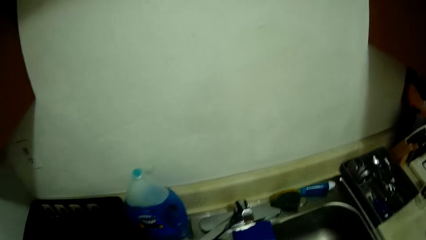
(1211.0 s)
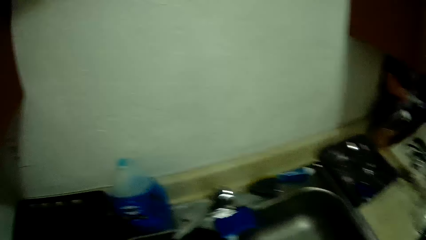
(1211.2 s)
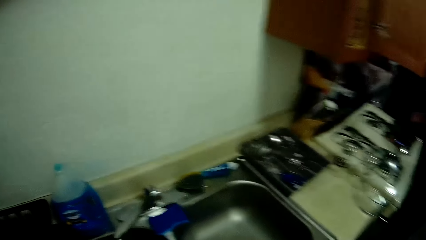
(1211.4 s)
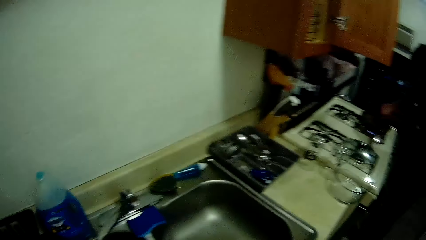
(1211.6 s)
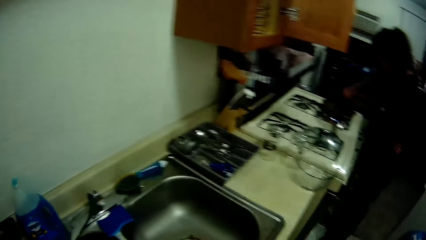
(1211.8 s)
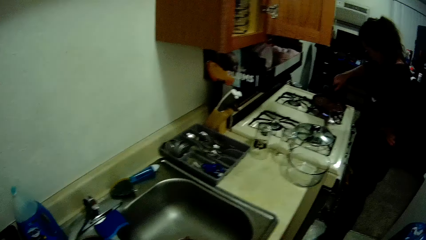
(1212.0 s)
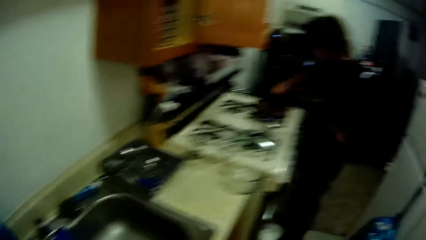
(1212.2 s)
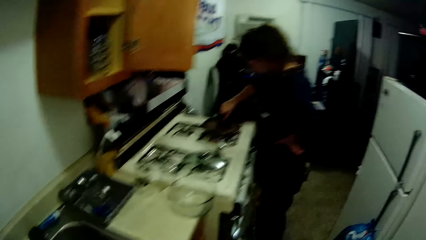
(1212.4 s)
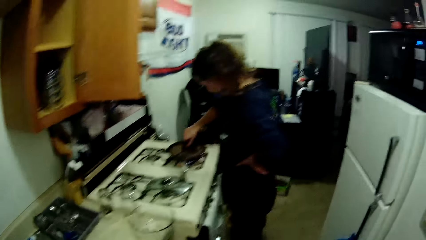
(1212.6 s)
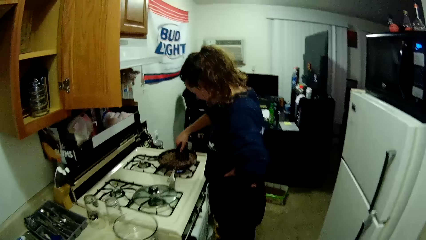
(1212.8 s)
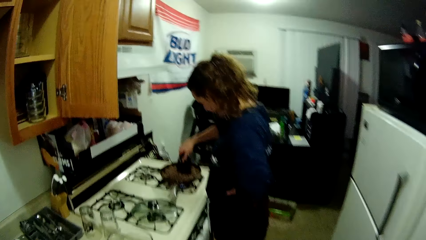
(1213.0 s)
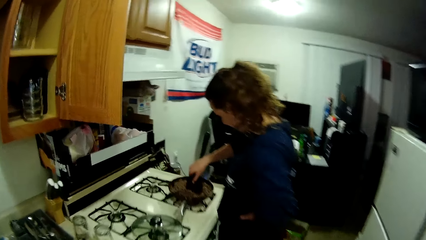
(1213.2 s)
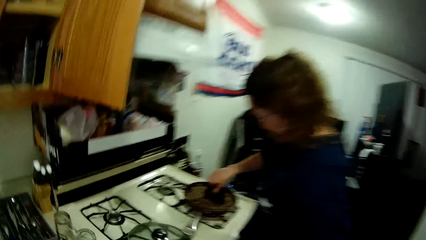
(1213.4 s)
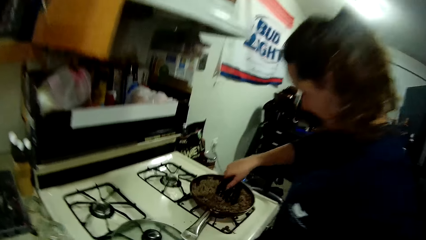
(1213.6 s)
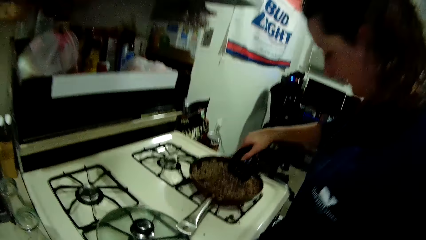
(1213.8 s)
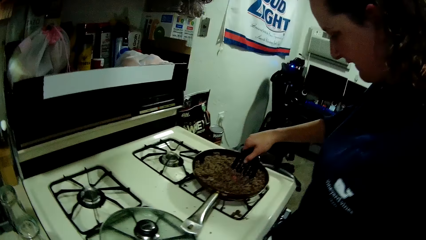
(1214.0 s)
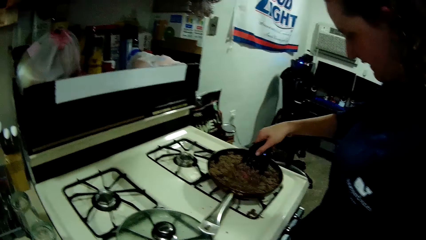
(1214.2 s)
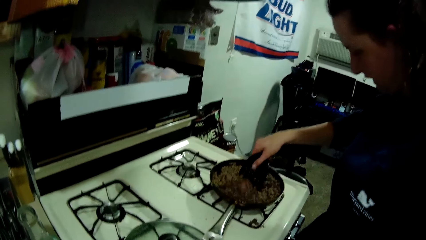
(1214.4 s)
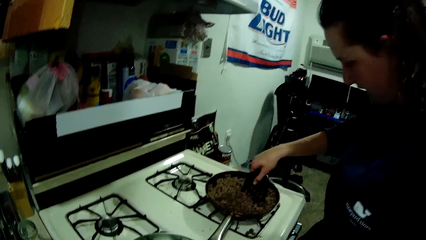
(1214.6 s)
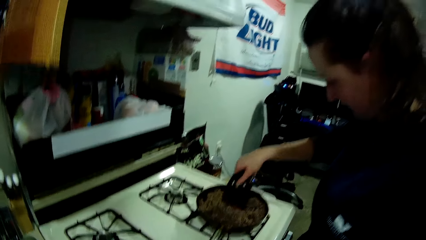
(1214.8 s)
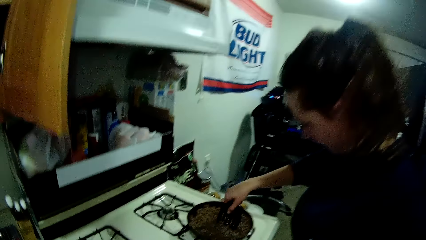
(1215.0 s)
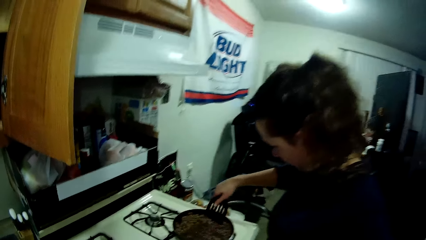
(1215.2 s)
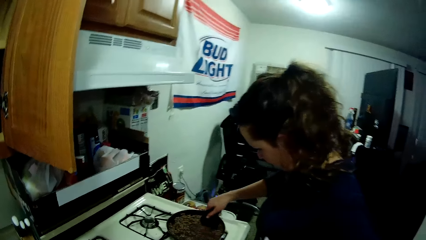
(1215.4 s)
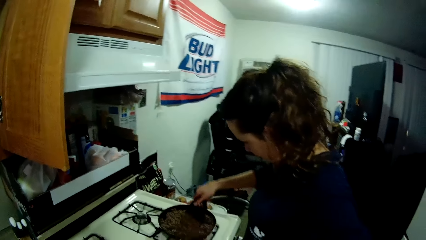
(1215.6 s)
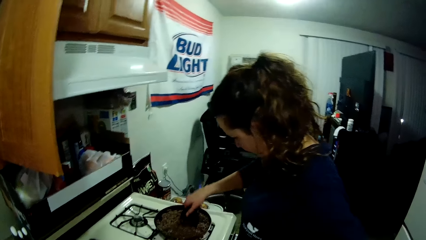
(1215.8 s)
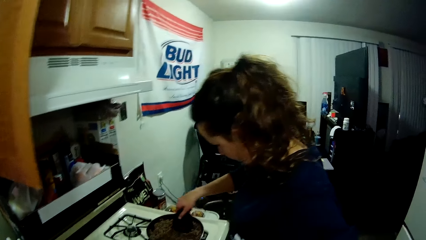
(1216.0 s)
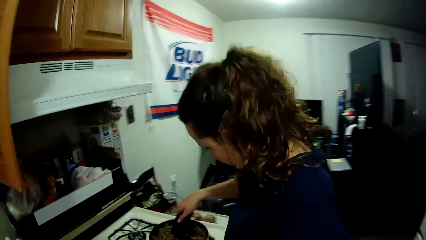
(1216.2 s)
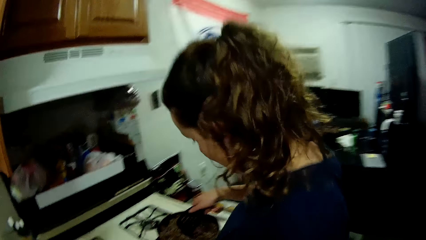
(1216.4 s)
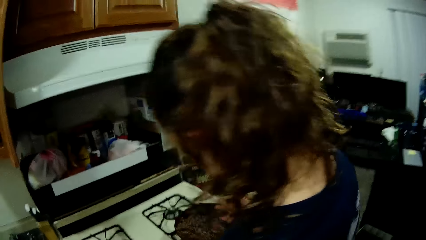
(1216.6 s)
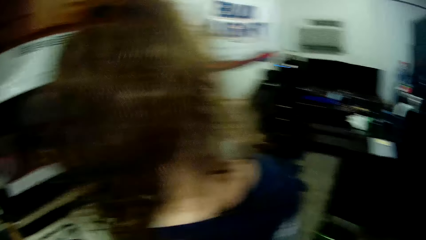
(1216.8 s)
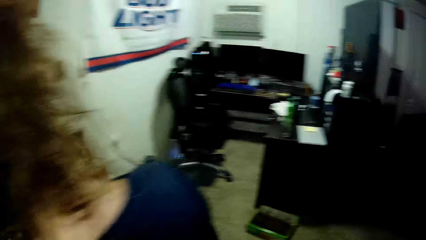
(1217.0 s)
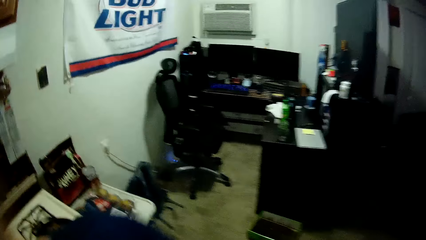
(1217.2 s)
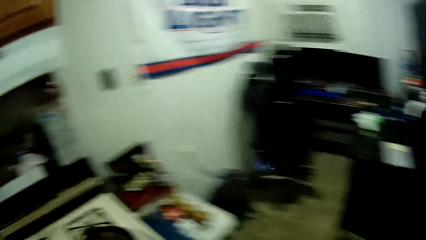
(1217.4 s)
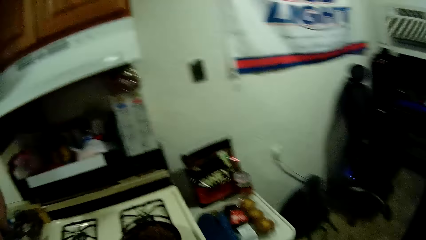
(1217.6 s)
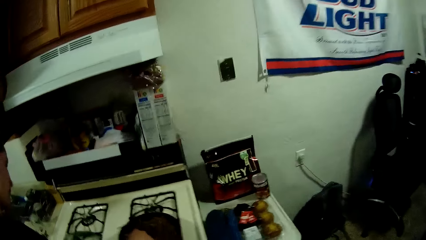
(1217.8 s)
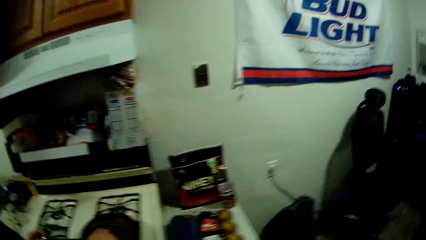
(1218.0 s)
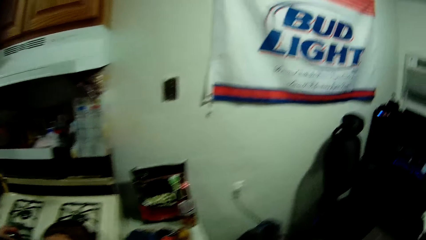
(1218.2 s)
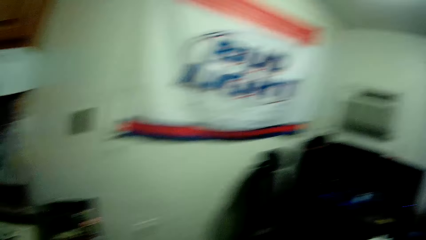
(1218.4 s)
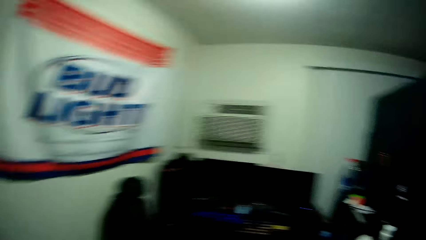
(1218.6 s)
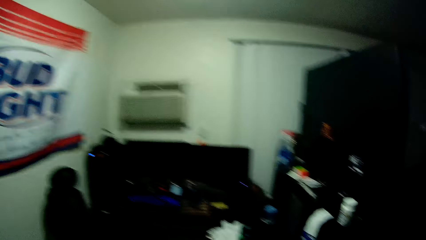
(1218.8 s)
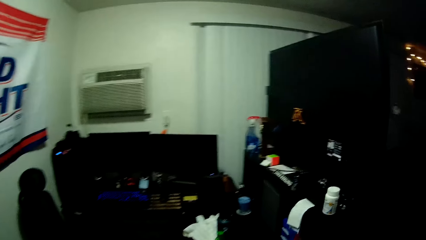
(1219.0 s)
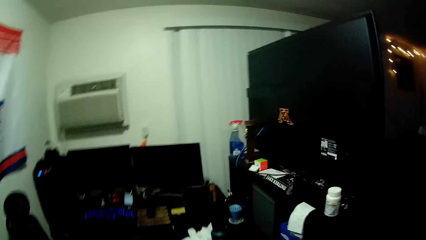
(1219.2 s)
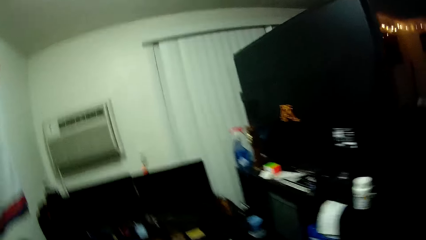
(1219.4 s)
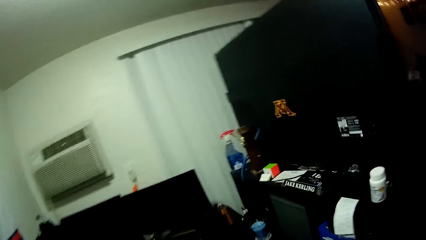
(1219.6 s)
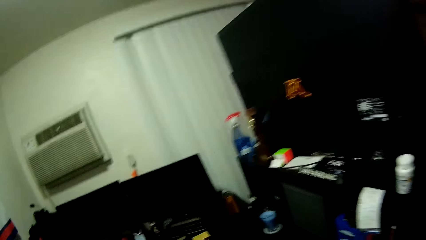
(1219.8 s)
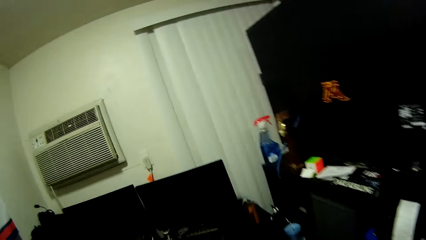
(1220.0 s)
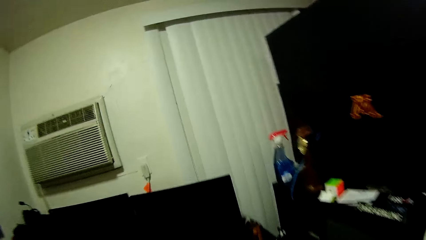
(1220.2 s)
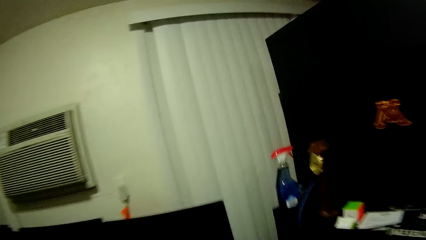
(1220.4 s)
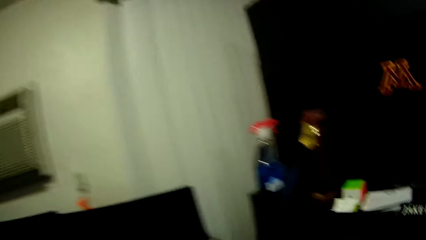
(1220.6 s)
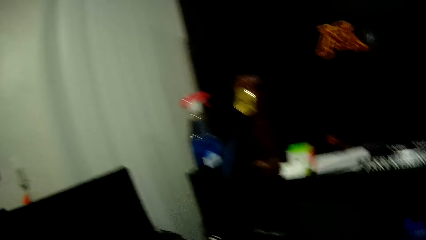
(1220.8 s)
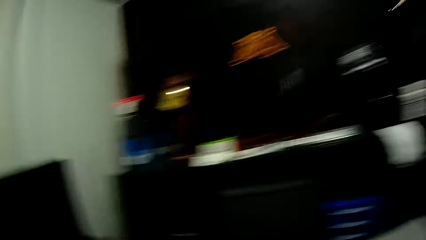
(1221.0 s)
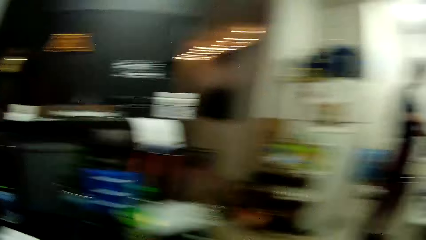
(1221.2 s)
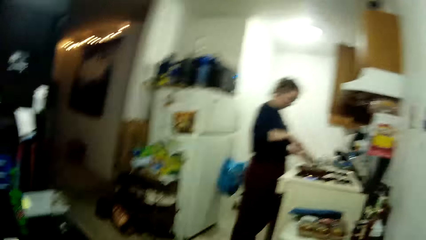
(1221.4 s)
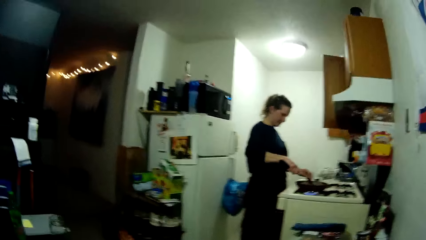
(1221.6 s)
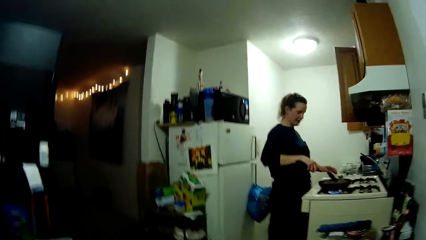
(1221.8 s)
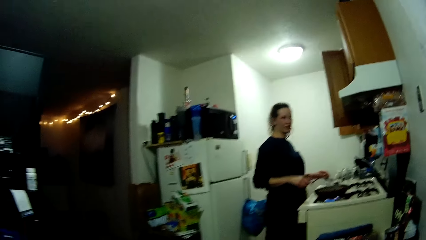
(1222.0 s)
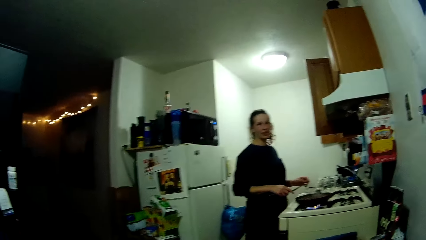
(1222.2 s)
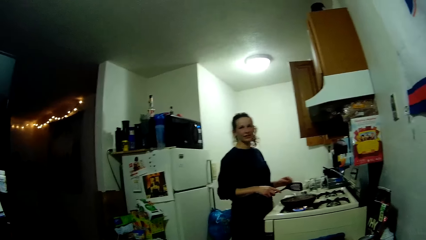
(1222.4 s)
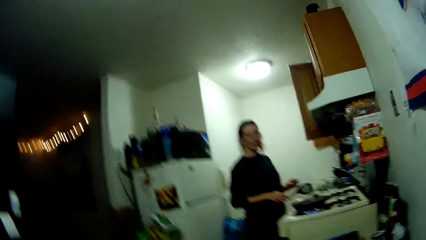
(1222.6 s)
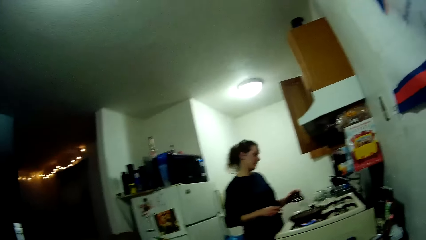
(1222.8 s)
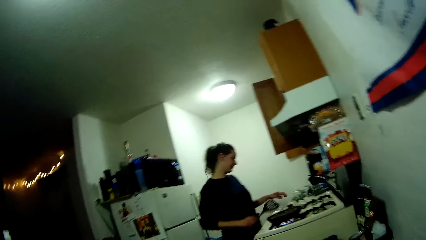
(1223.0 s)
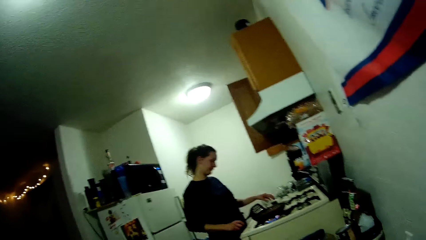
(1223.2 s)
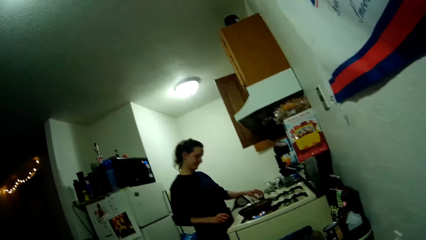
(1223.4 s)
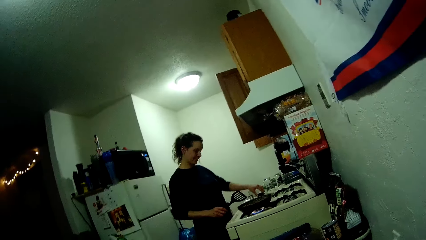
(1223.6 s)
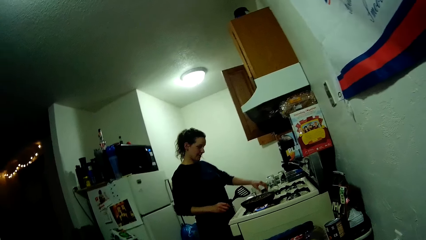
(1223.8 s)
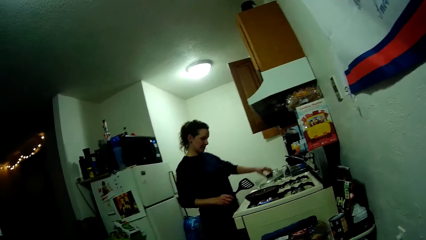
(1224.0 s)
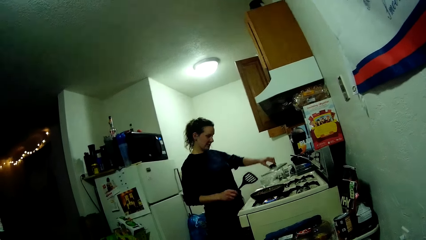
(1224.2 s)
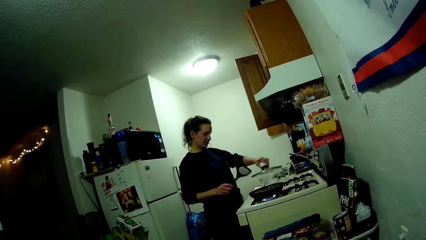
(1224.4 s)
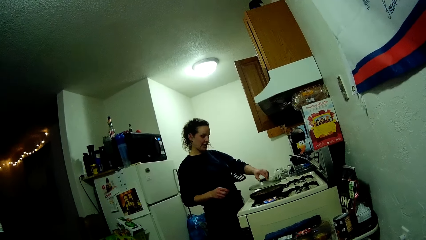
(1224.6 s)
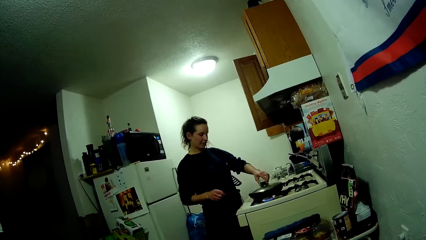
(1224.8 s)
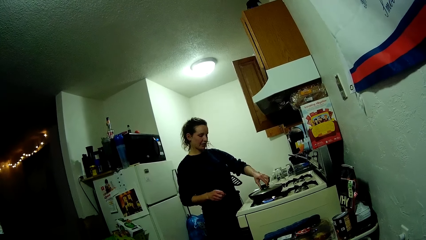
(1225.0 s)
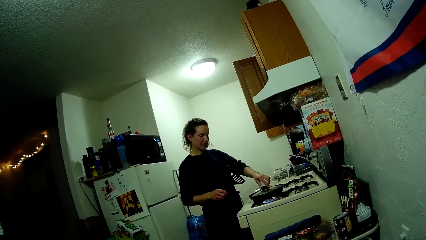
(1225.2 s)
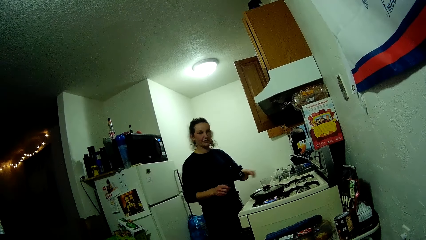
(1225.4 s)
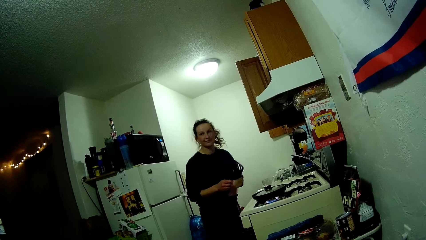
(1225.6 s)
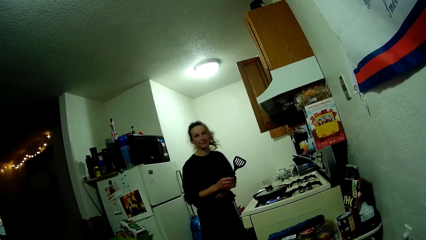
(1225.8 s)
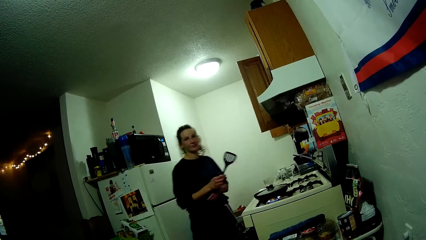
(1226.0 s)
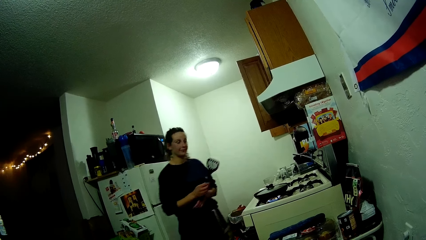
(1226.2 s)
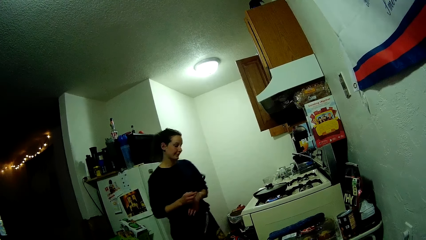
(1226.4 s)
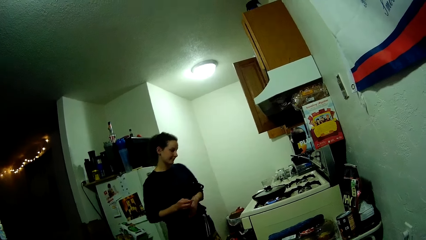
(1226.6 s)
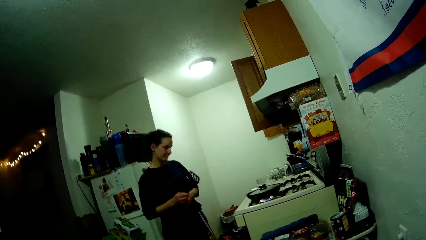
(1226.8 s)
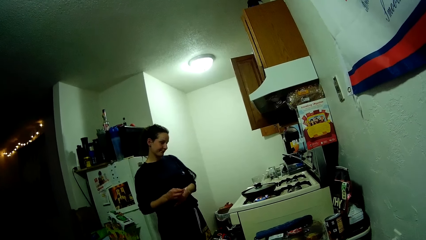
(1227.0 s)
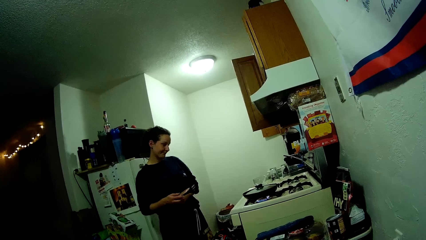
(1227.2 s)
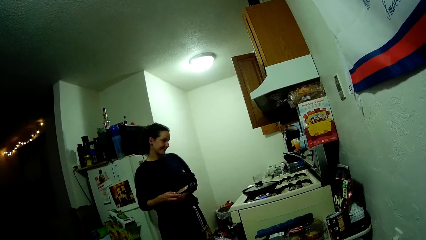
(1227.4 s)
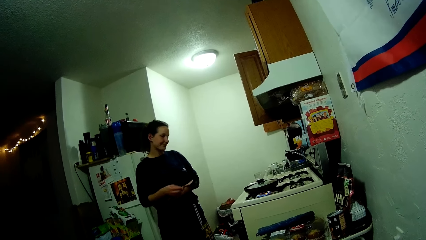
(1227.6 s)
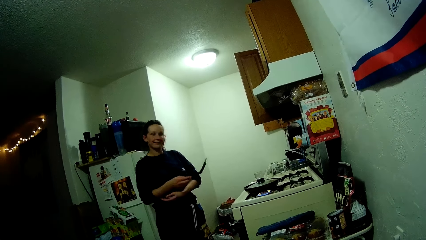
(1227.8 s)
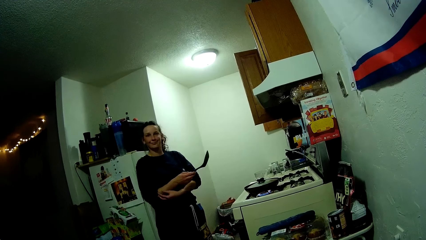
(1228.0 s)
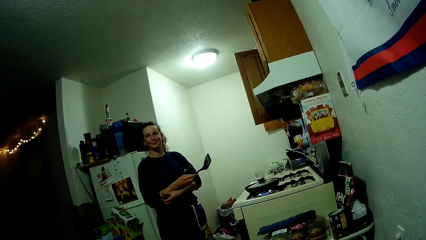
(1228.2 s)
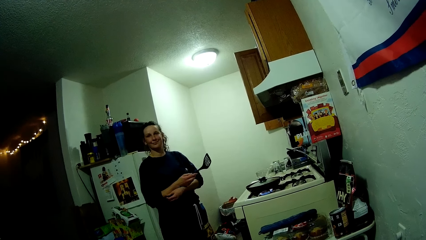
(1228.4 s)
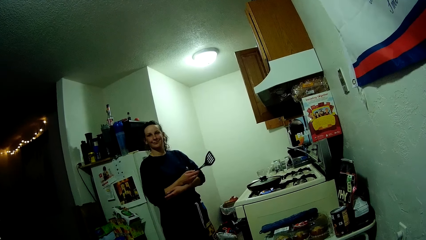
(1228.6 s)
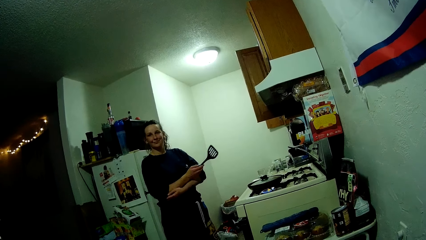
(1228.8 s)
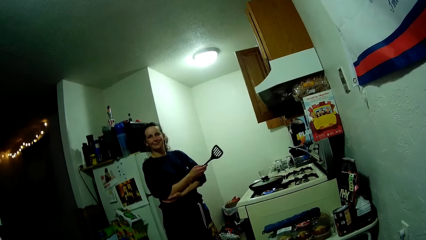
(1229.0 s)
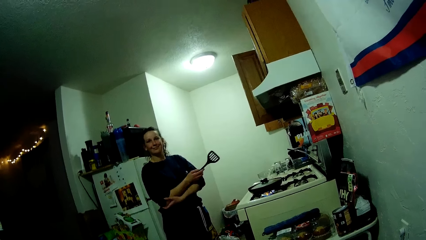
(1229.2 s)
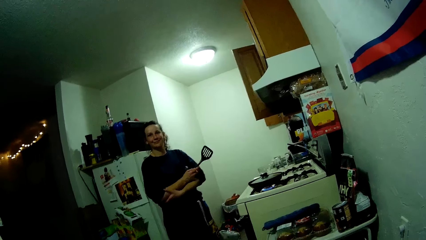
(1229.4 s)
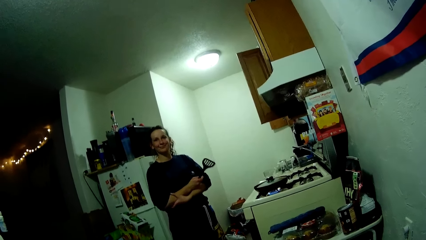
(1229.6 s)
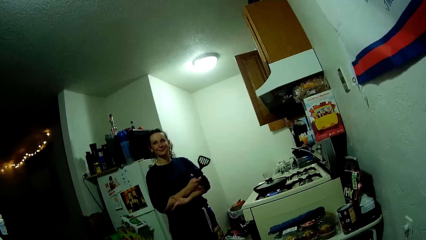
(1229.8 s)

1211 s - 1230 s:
The camera wearer walks towards a woman. They stare at the woman. They walk away from the woman. They sit on the chair. They stare at the woman. The woman stops stirring the food in the pot on the cooker with a spatula in her right hand, and closes the pot on the cooker with a cover on the cooker with her right hand.
